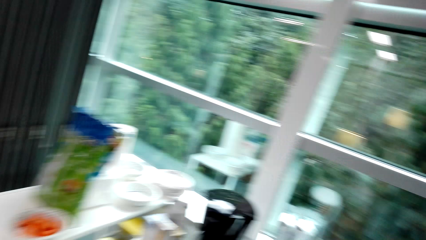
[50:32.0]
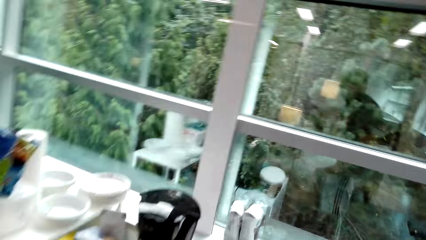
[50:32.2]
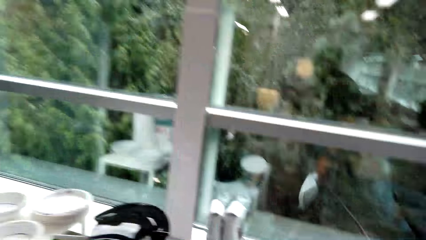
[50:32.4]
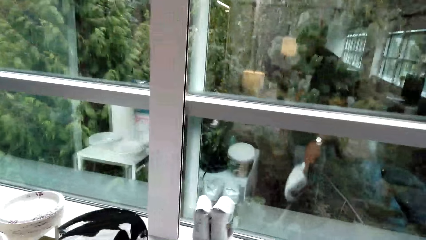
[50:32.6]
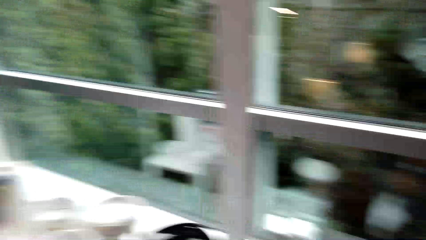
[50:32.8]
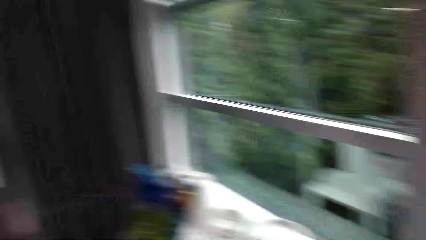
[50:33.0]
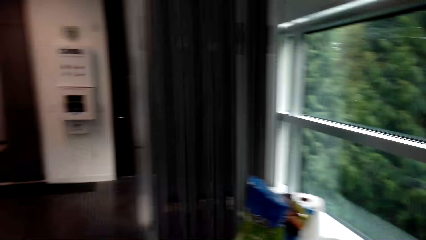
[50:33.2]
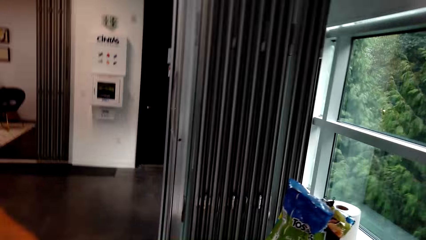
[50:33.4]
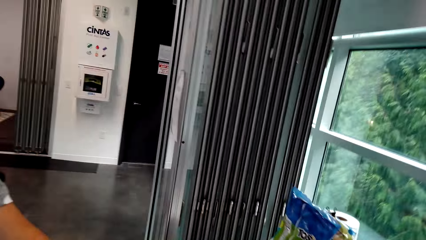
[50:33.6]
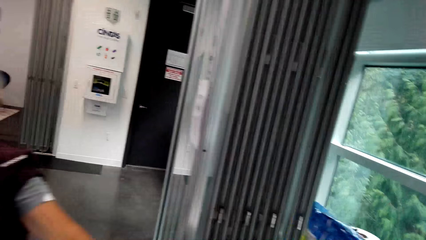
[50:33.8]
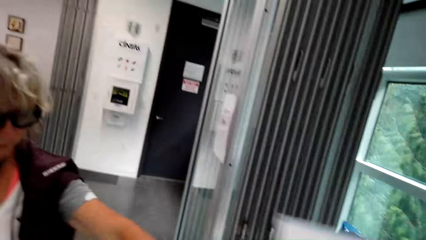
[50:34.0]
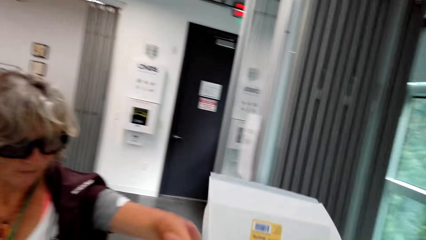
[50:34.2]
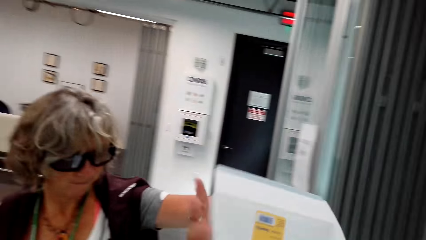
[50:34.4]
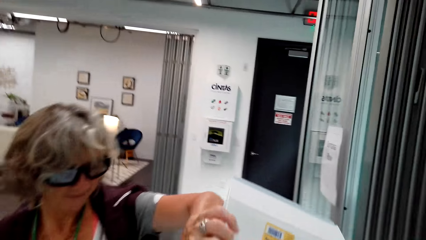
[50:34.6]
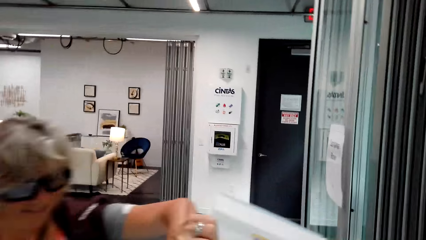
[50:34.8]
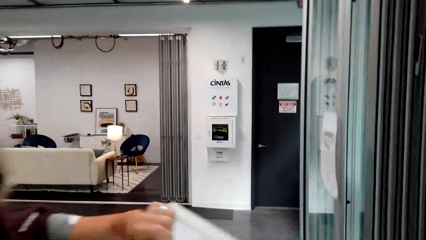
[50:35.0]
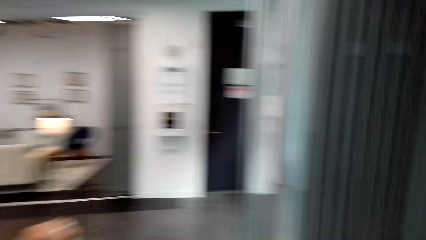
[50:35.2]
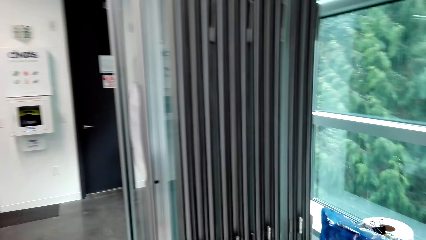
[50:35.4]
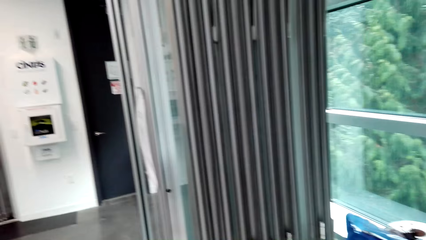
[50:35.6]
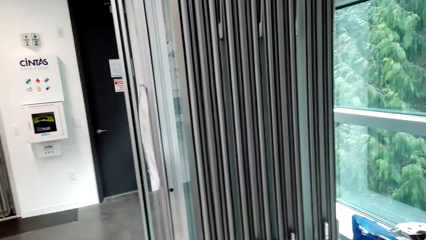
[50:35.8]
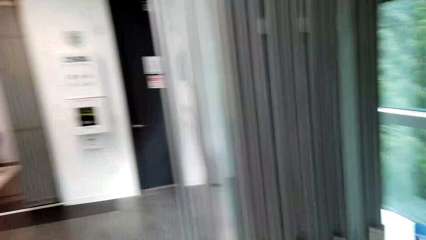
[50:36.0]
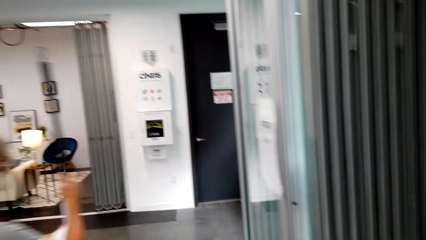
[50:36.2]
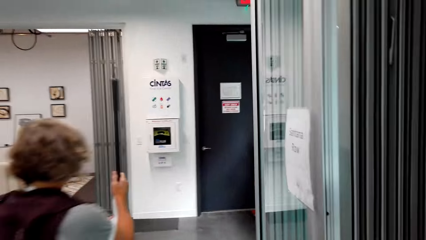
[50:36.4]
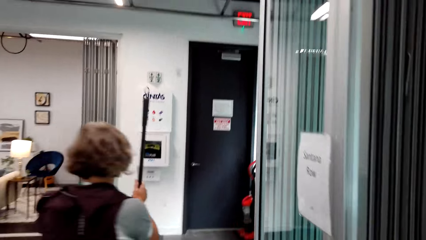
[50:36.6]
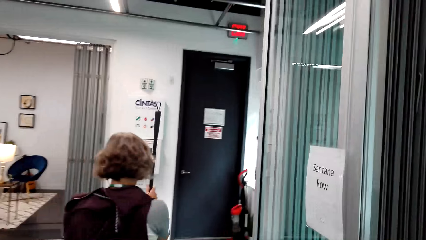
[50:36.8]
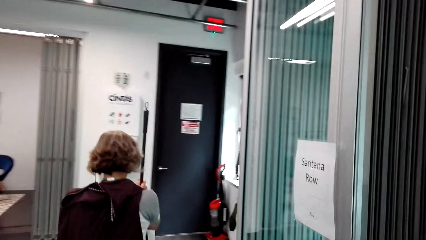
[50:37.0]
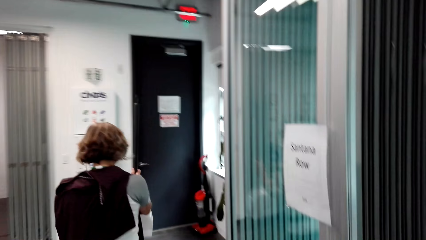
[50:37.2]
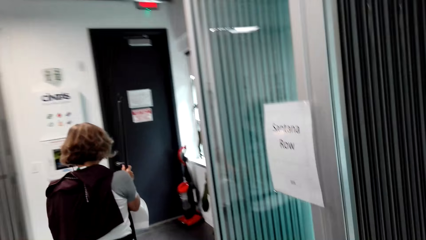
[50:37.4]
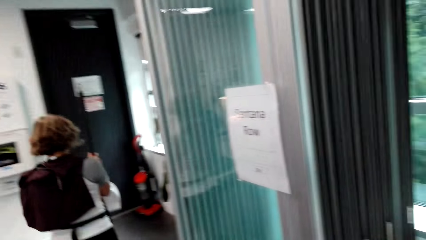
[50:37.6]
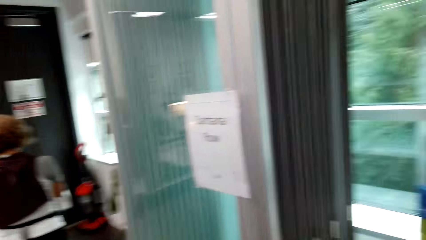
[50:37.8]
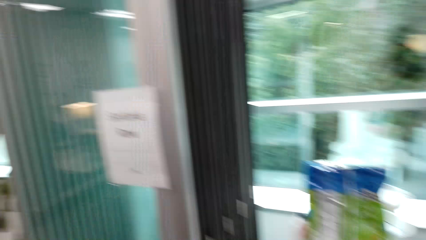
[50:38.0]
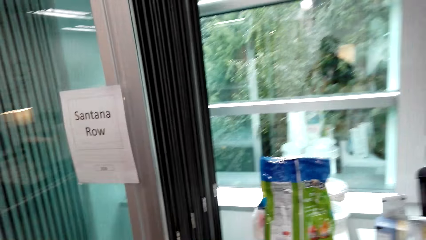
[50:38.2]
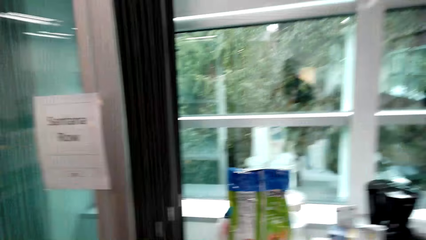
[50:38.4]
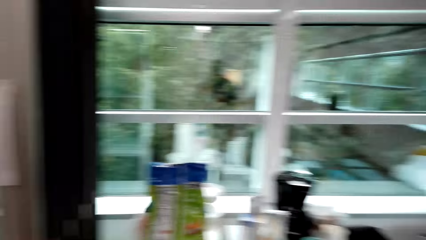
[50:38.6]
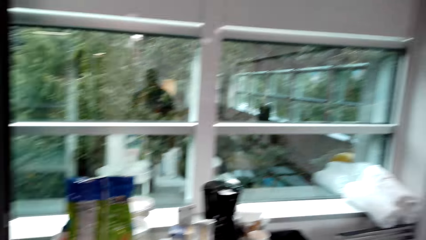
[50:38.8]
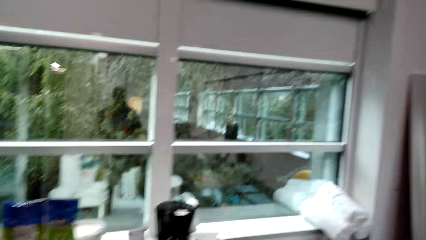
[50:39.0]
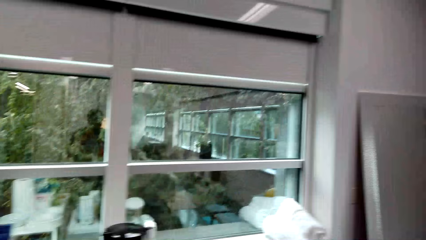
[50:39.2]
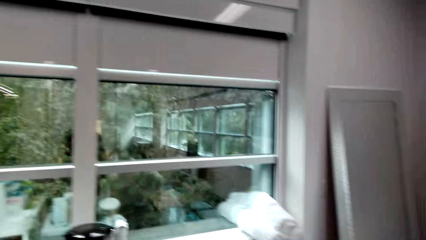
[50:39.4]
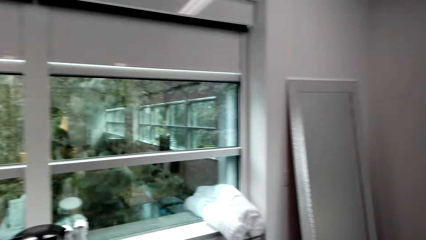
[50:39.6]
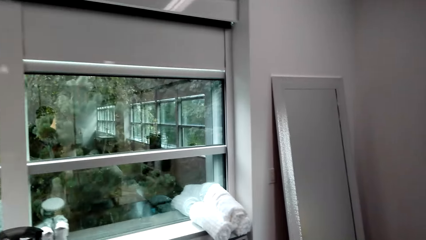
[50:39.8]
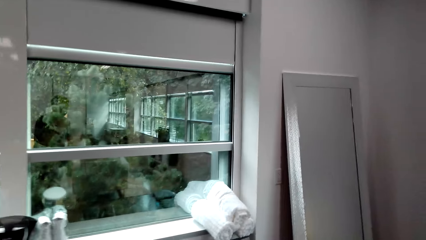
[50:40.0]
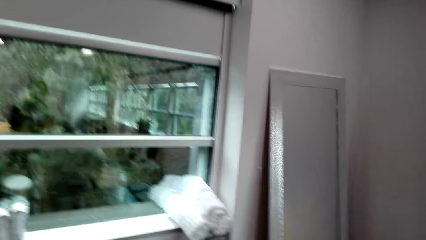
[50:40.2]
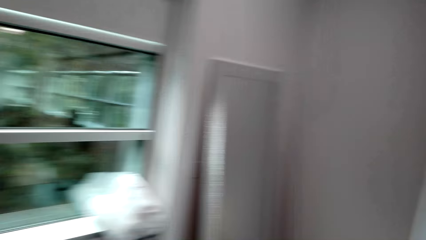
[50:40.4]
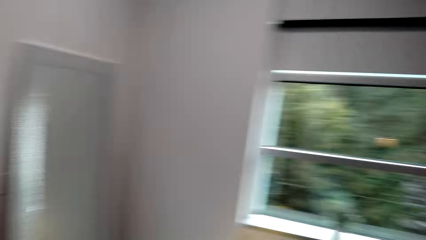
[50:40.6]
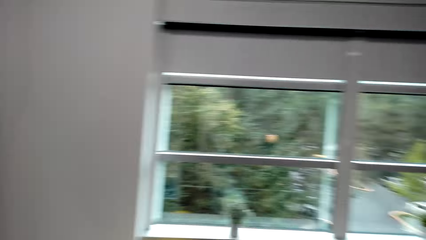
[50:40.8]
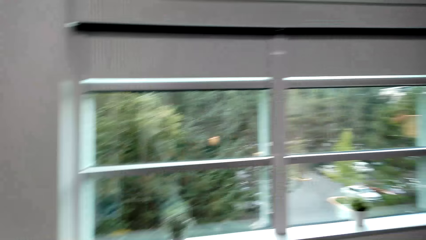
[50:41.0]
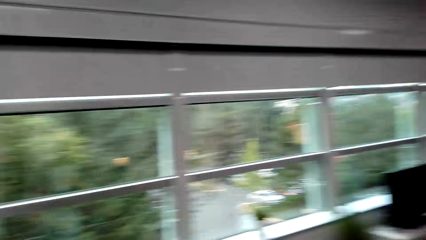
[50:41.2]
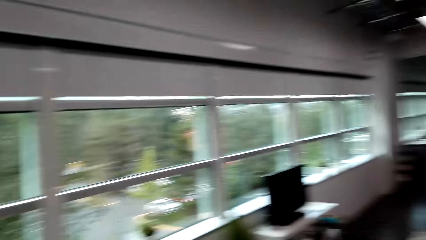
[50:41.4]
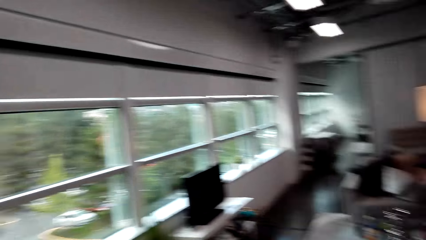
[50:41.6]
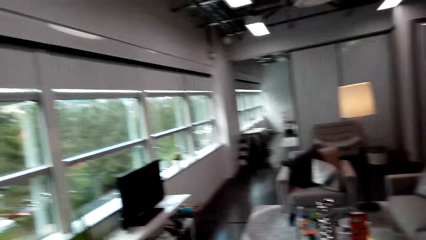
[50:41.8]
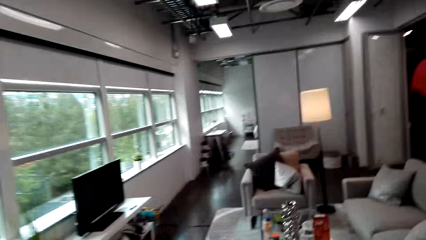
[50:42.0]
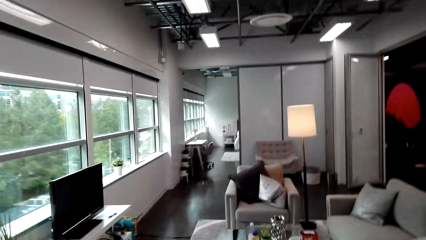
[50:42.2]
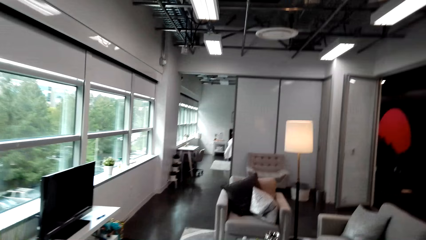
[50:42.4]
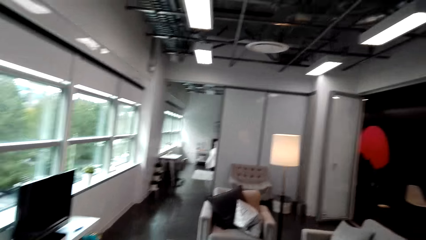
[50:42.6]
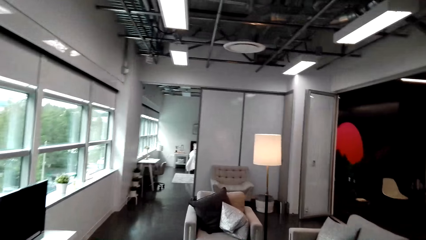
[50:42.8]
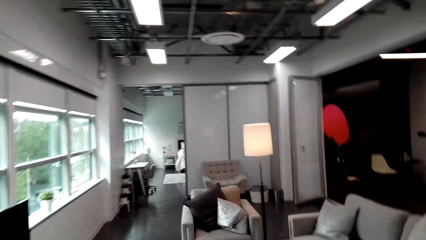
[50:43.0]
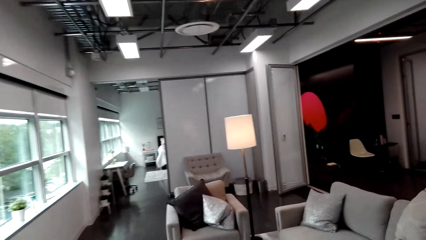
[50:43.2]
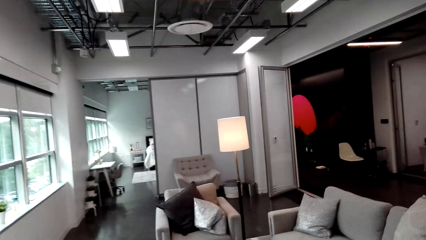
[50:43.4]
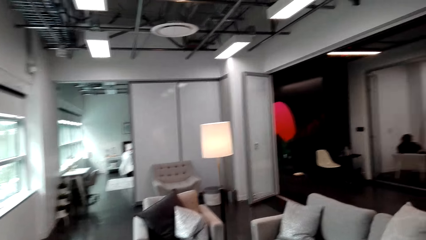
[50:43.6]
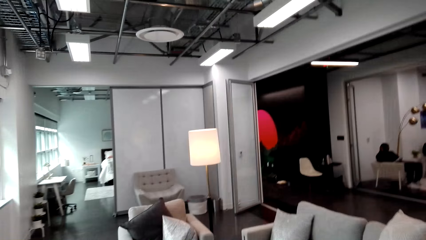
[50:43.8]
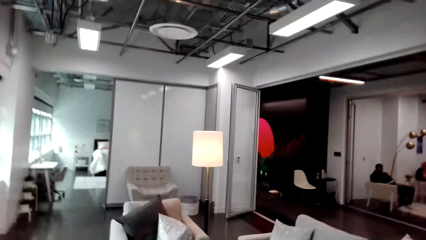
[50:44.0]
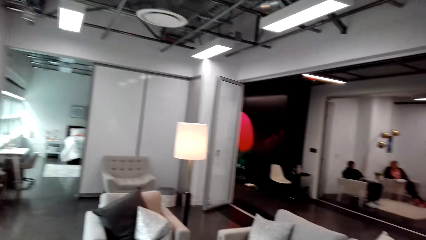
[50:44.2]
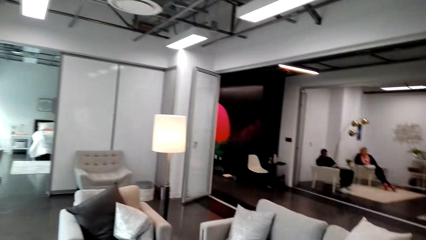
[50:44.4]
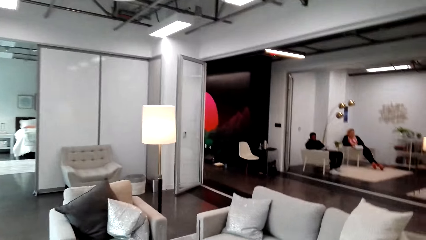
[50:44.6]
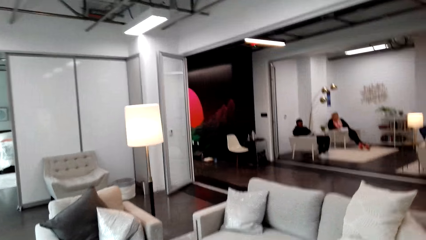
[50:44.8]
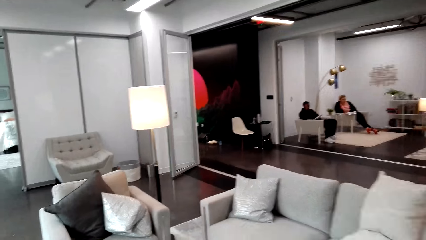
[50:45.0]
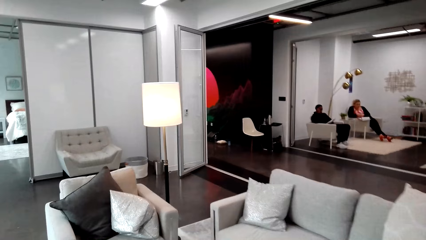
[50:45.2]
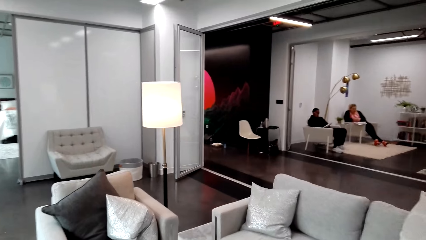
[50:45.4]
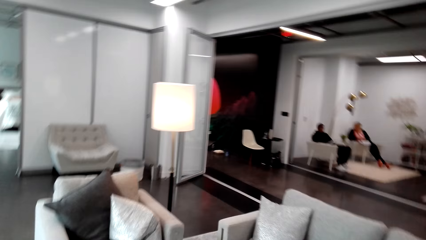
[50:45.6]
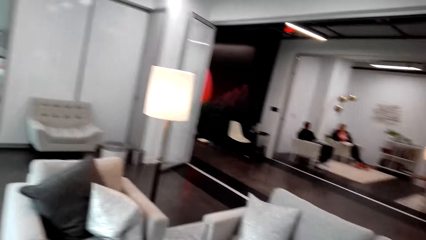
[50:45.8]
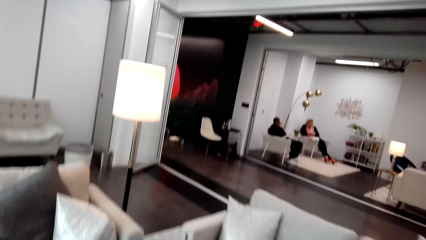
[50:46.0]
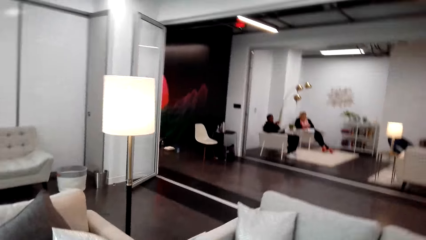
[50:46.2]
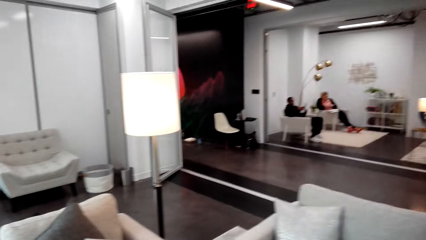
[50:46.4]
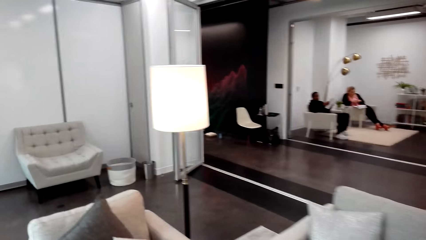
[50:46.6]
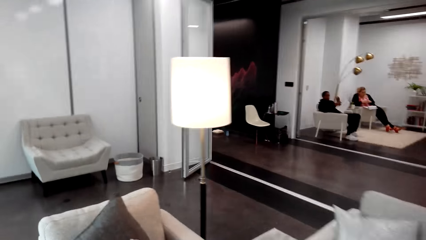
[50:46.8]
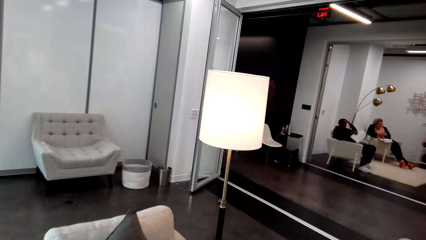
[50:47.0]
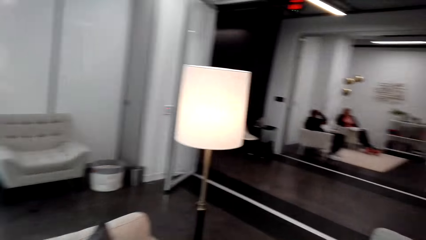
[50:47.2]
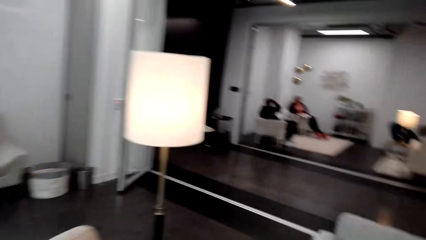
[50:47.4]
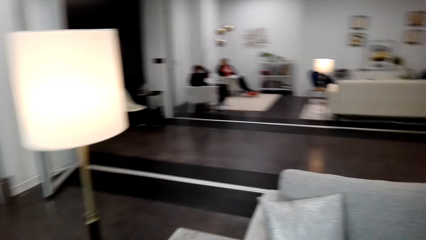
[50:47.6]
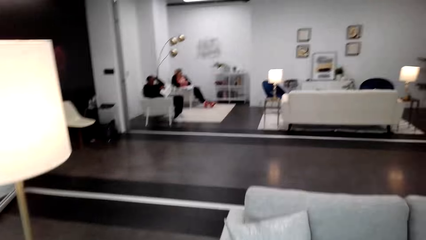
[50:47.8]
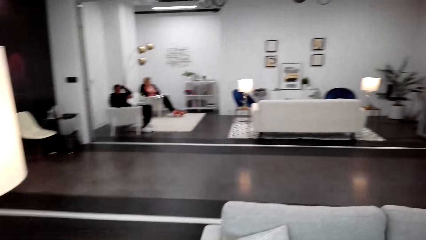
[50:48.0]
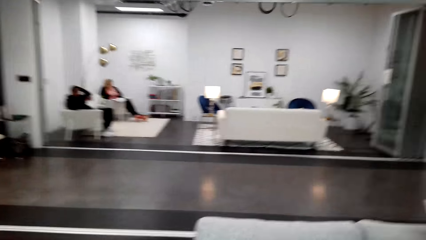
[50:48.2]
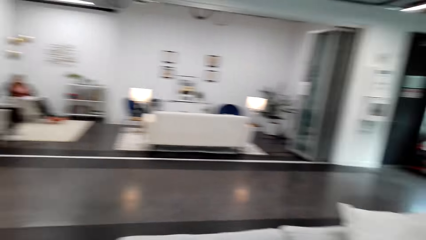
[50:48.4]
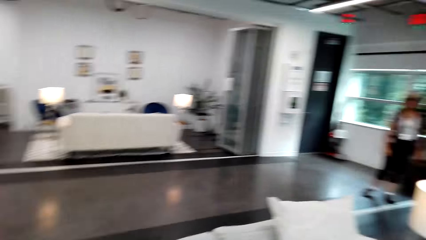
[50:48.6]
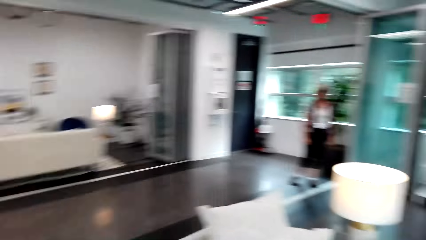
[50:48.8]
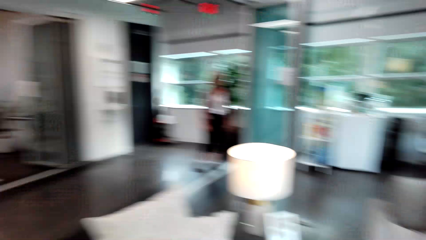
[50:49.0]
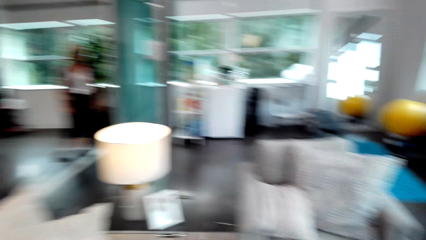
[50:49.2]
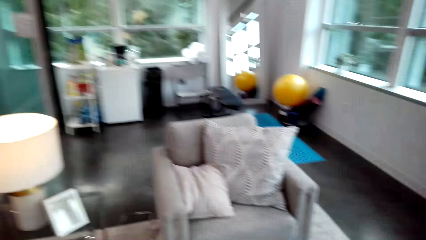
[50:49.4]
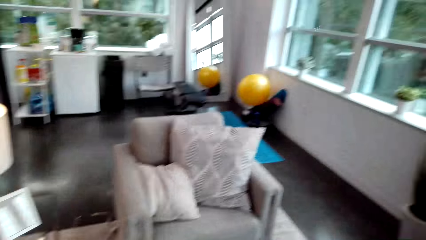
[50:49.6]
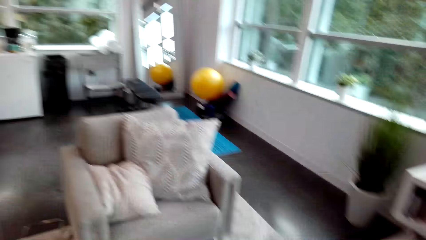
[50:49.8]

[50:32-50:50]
The camera wearer looks around. A lady dialogues with the camera wearer. The camera wearer looks around. The lady dialogues with the camera wearer. The camera wearer gives the lady a dust pan. They hold a paper and look around. The lady walks. The camera wearer looks around, turns around, walks around the room, looks around, walks in the room and turns around.
